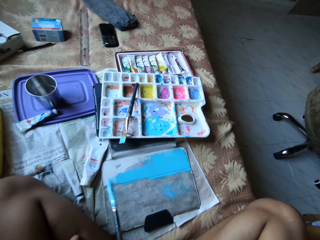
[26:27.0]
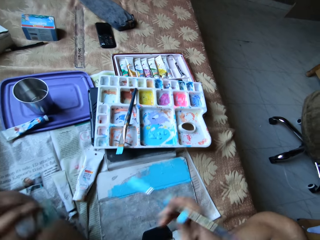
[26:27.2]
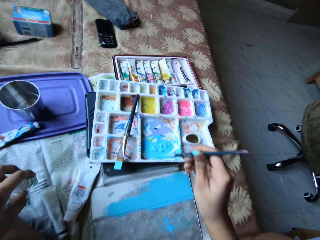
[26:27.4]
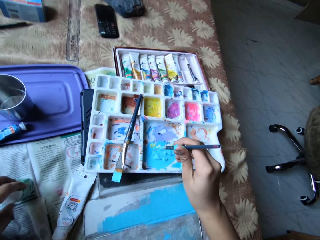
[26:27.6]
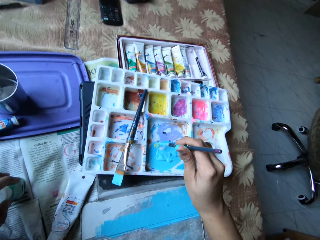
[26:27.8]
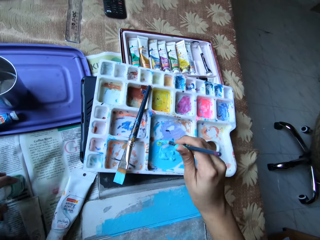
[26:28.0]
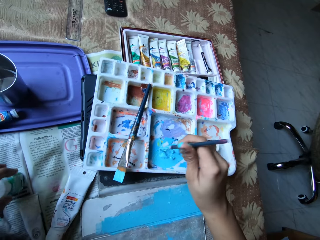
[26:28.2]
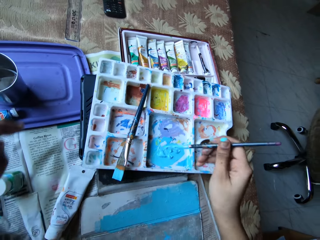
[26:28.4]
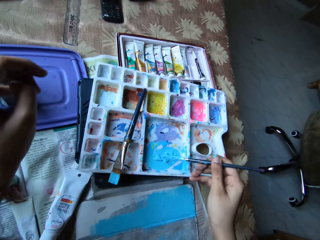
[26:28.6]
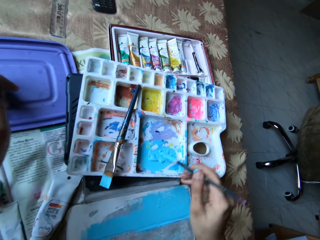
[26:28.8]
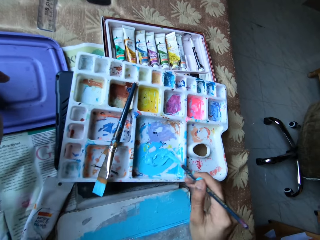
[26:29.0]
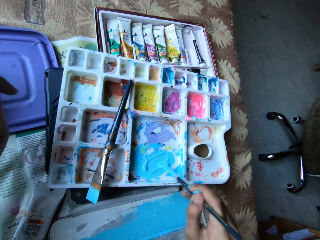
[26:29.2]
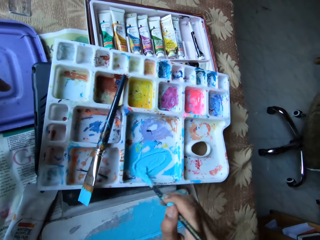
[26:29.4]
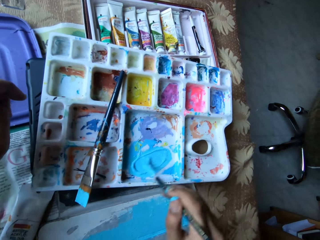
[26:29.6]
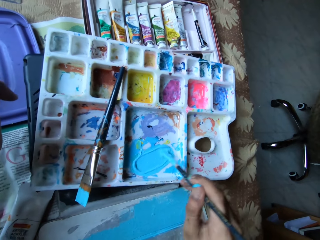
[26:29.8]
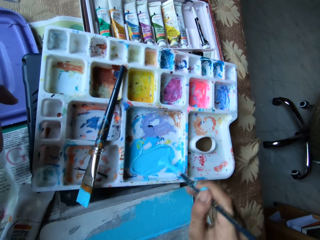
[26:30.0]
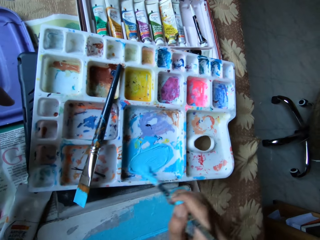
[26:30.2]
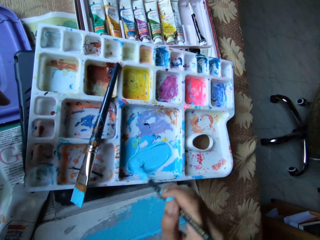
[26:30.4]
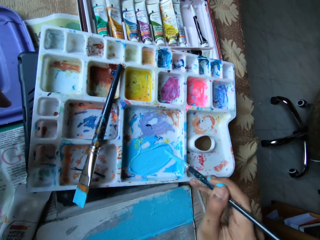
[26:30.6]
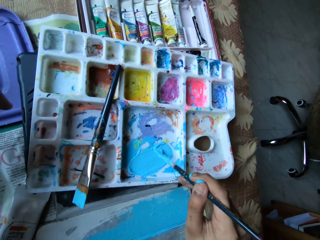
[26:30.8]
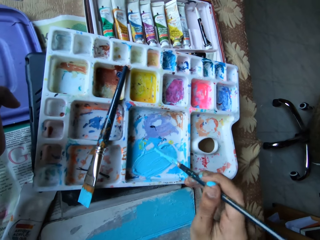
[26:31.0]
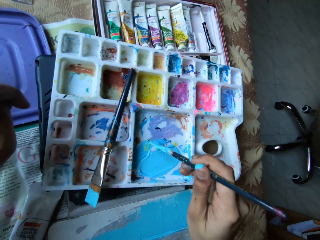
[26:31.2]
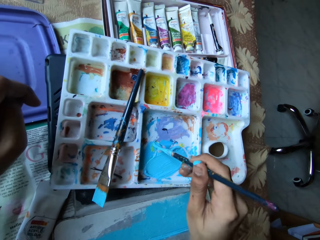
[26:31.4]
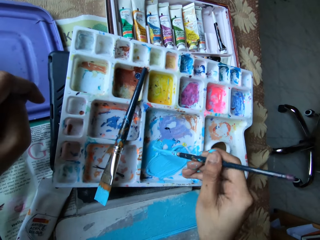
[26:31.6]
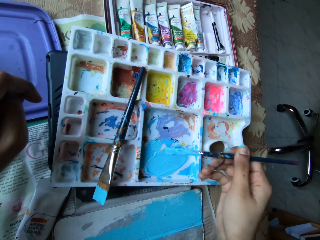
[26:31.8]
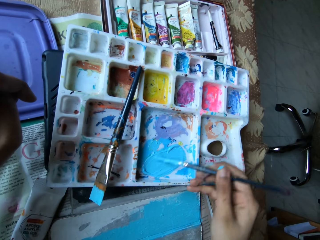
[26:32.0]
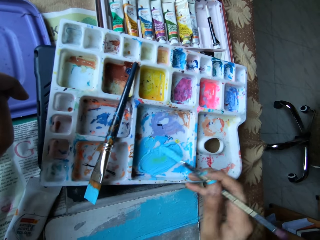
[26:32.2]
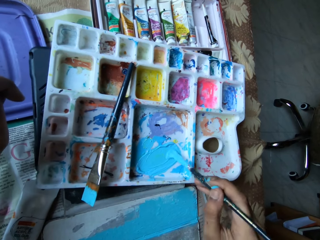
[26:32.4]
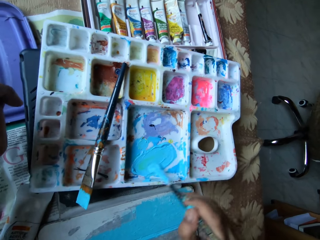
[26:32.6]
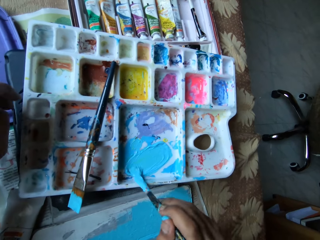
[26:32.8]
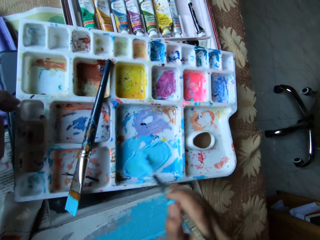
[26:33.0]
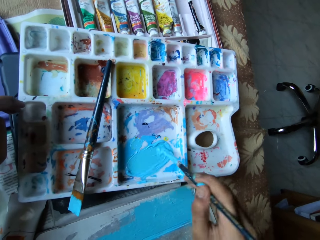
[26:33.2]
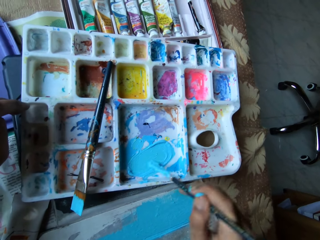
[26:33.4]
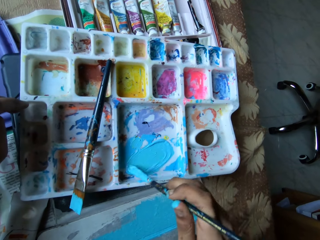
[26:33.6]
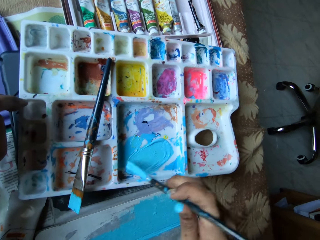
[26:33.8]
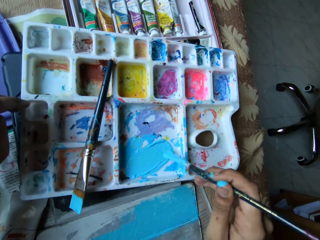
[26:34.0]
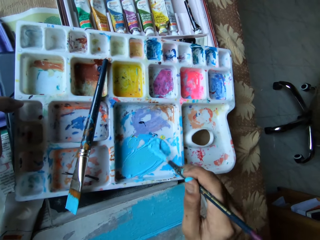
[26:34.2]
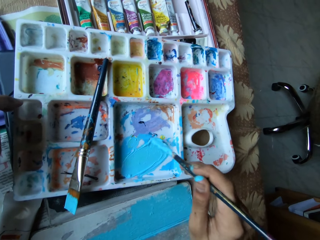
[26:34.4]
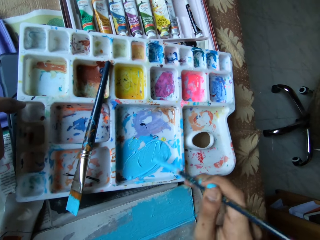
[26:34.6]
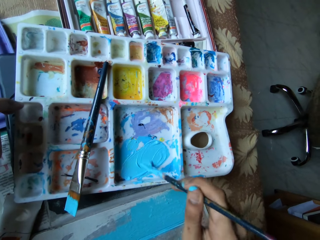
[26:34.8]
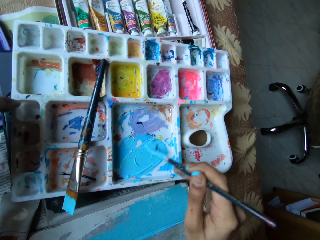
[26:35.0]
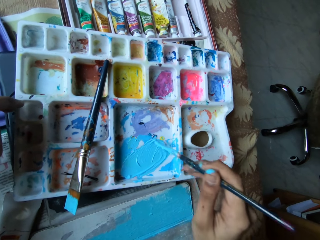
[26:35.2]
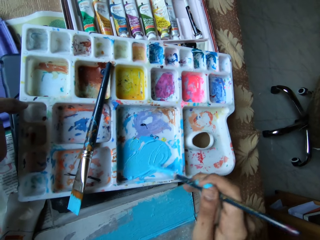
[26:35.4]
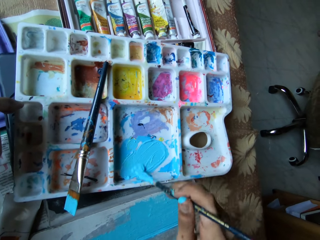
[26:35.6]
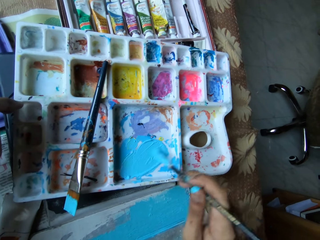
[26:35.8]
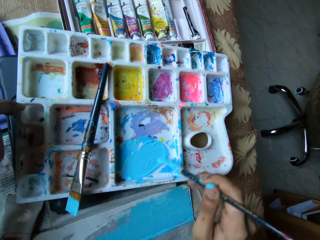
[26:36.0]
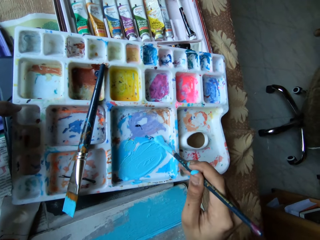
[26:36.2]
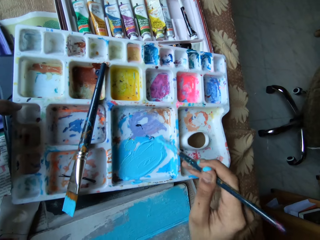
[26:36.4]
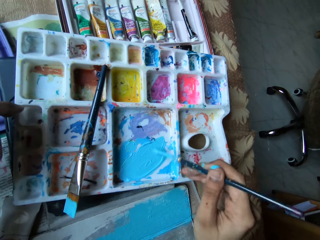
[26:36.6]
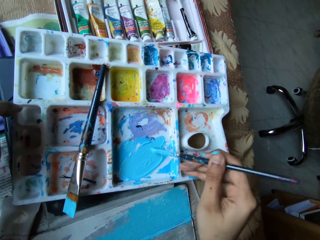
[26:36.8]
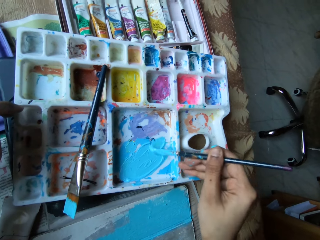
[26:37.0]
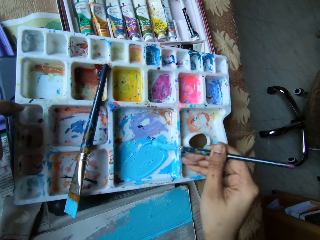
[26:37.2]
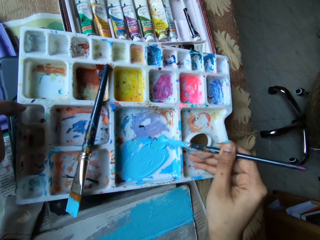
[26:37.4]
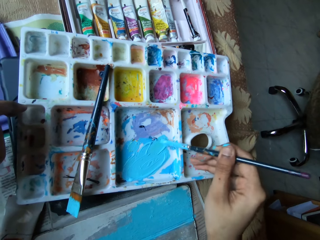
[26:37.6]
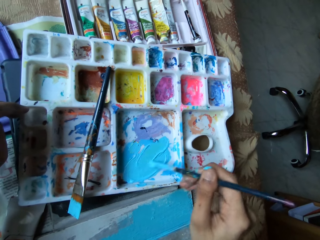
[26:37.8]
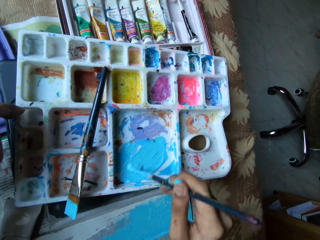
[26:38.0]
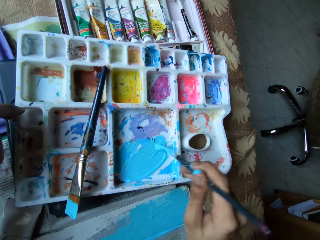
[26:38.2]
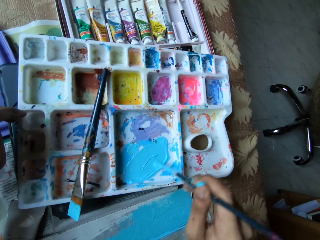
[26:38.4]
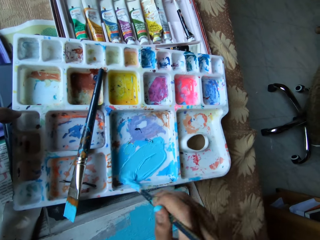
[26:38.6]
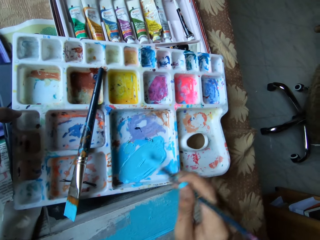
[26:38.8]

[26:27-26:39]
The camera wearer holds the paint bottle with her left hand. She drops the paint bottle on the bed with her left hand. She scoops paint from the paint palette with the paint brush in her right hand. She mixes paint in the paint palette with the paint brush in her right hand. She holds the paint palette with her left hand.

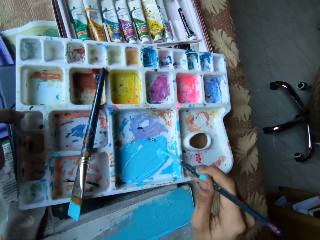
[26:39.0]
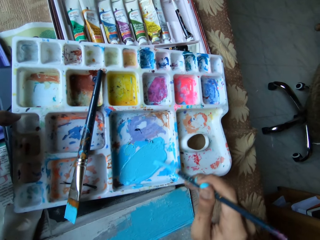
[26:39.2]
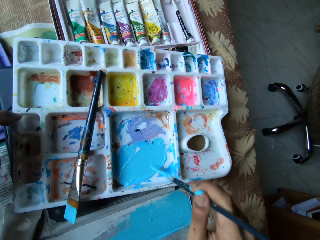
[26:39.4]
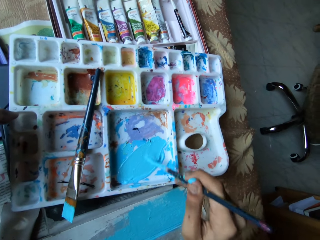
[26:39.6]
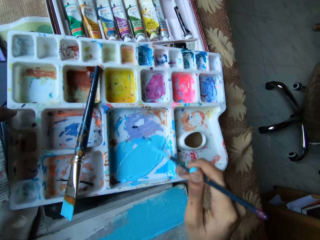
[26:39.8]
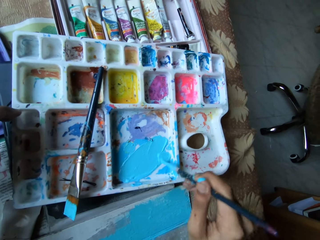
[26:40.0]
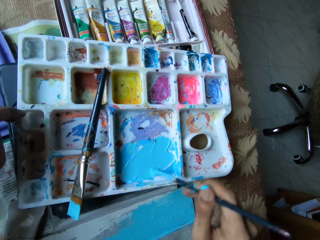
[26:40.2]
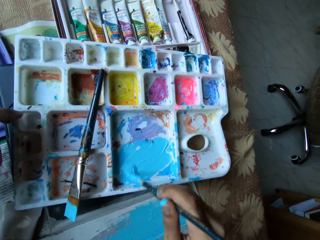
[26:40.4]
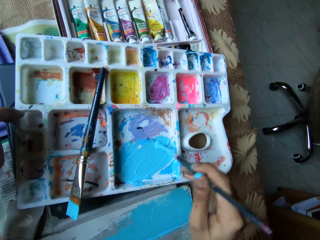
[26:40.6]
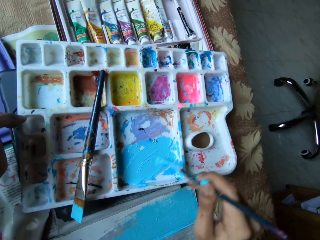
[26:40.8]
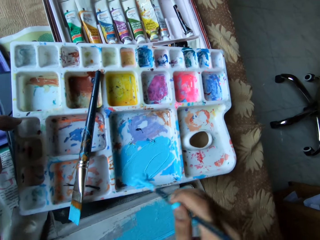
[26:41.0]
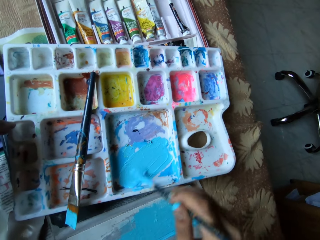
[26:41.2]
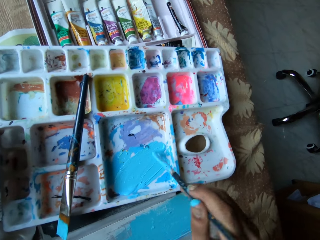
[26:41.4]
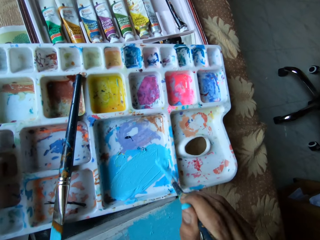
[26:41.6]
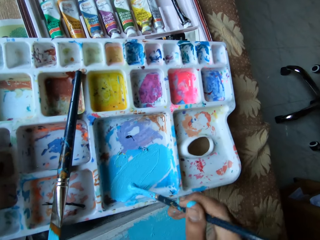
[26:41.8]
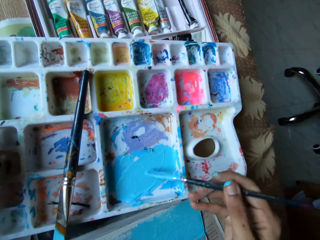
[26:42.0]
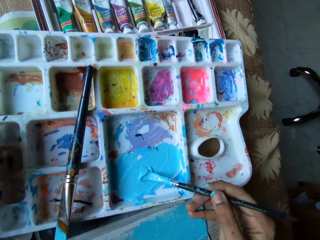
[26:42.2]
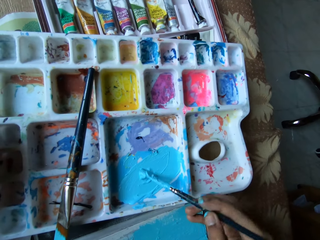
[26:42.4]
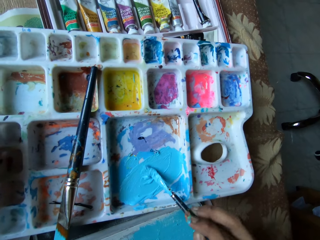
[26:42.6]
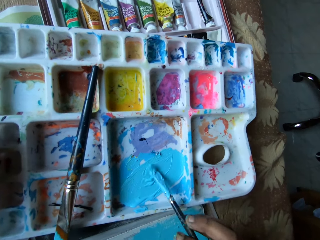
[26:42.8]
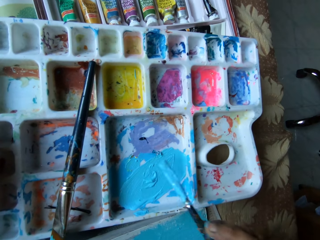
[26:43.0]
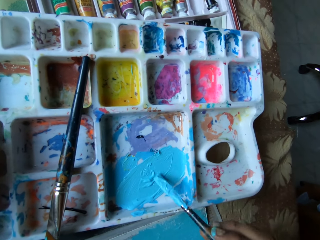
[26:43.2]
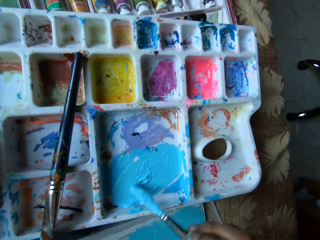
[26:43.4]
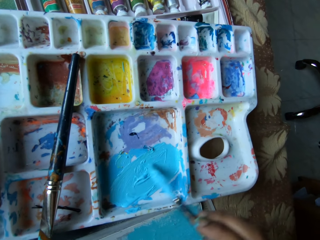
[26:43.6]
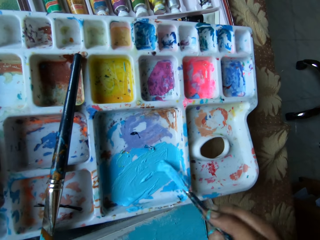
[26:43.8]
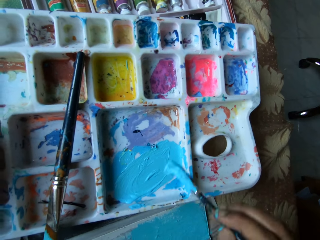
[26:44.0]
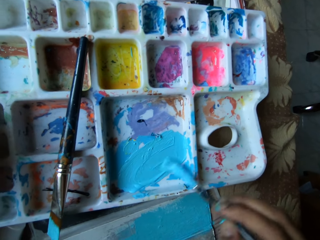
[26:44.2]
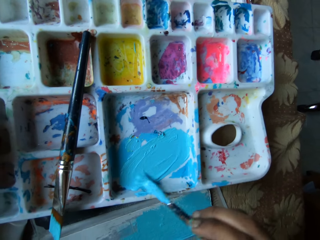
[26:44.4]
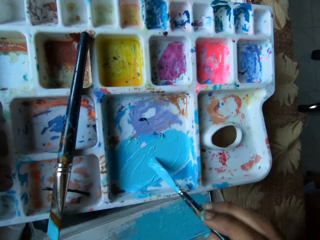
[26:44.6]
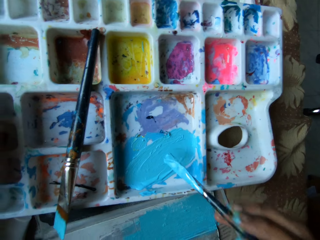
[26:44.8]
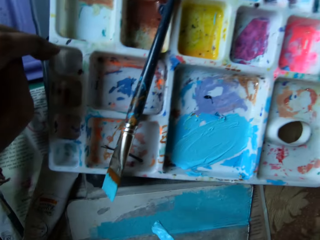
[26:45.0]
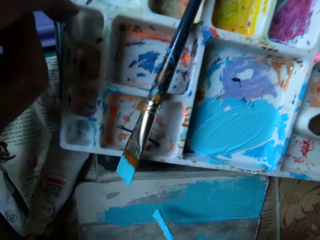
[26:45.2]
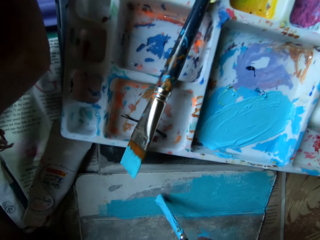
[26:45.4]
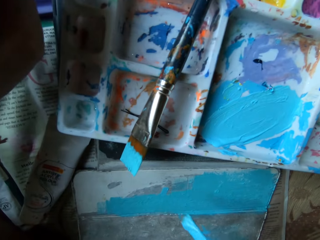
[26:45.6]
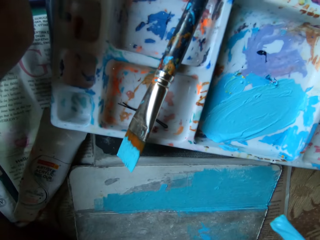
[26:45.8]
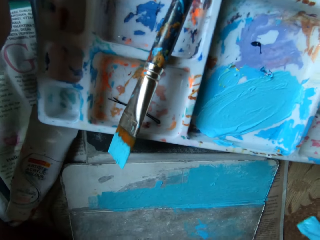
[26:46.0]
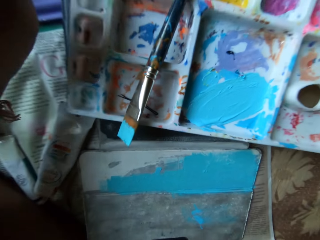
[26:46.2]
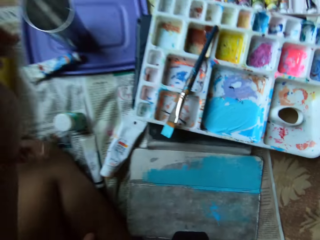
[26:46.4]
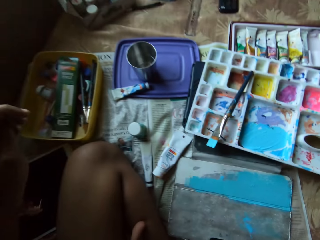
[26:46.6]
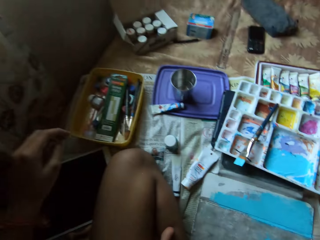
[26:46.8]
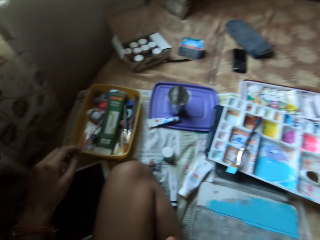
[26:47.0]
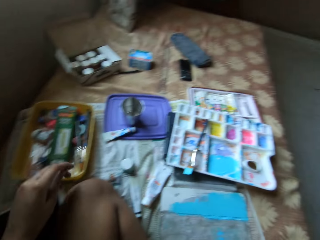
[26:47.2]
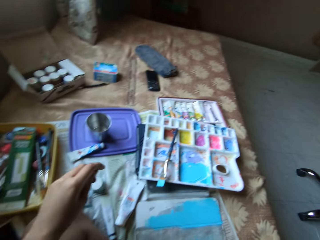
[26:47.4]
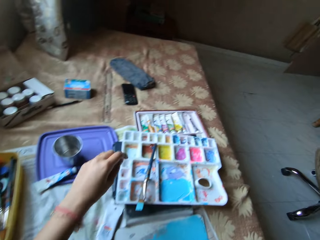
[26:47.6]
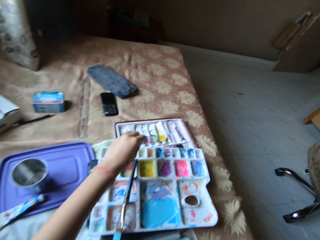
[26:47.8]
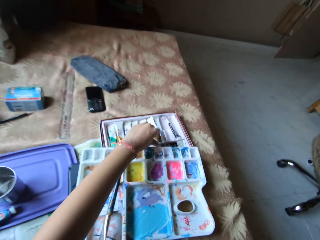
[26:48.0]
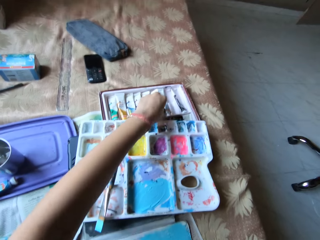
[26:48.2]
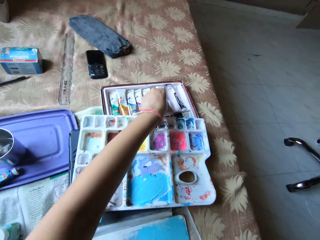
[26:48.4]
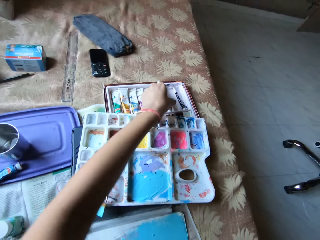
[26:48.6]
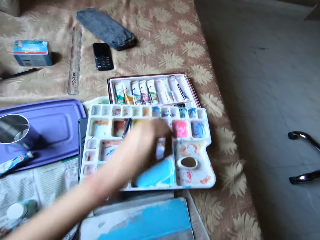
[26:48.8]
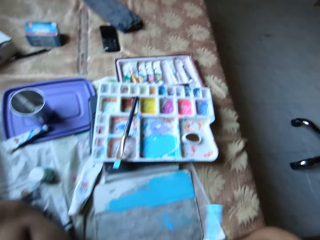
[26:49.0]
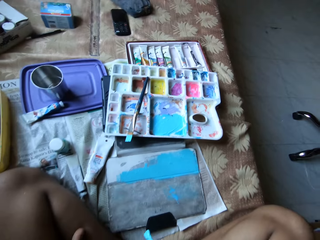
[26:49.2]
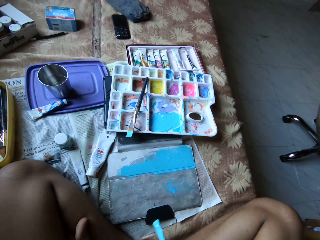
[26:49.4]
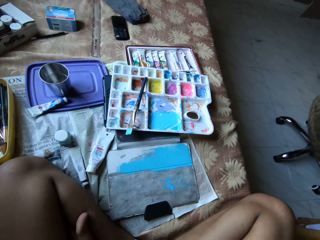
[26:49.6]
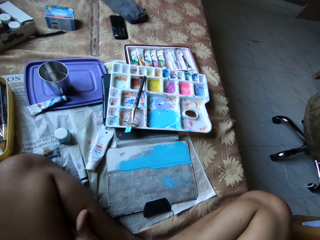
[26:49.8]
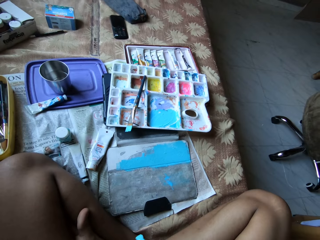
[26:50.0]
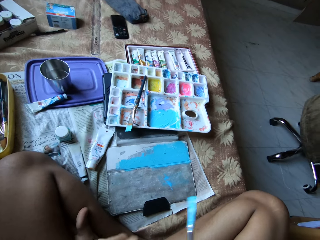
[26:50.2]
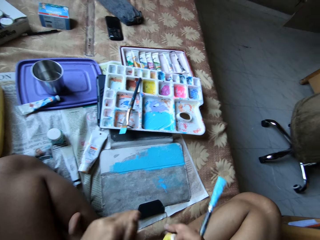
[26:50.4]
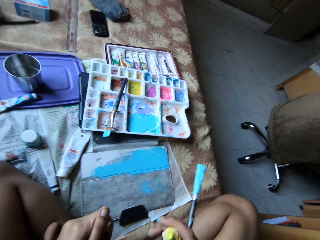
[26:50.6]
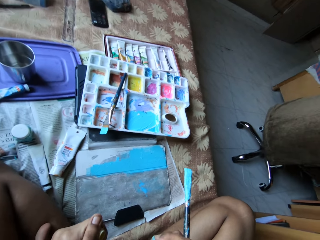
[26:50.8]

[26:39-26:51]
The camera wearer paints the leather case with the paint brush in her right hand. She picks up the paint tube from the paint tube set on the bed with her left hand.
